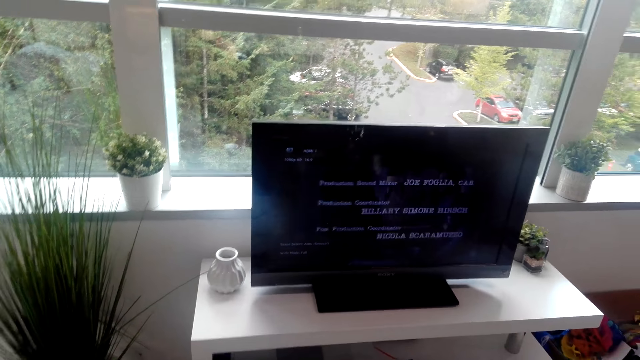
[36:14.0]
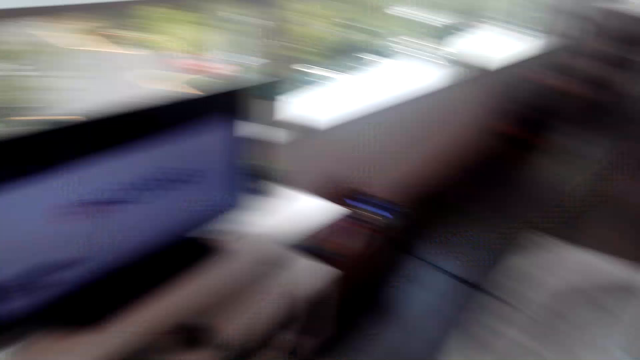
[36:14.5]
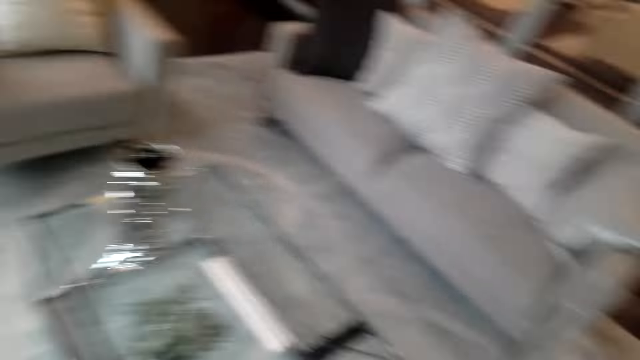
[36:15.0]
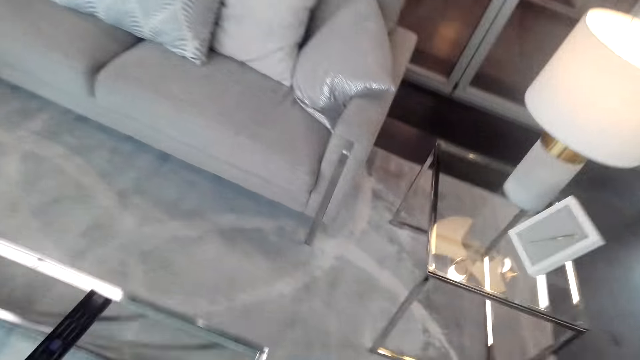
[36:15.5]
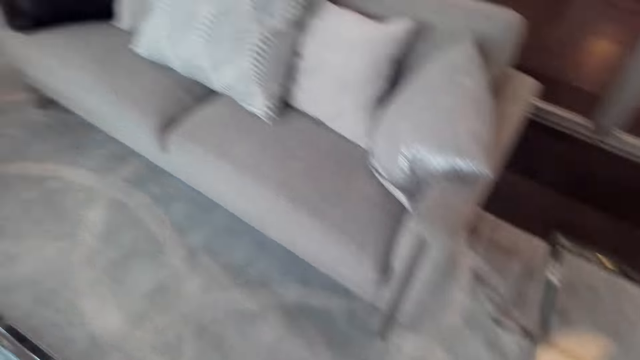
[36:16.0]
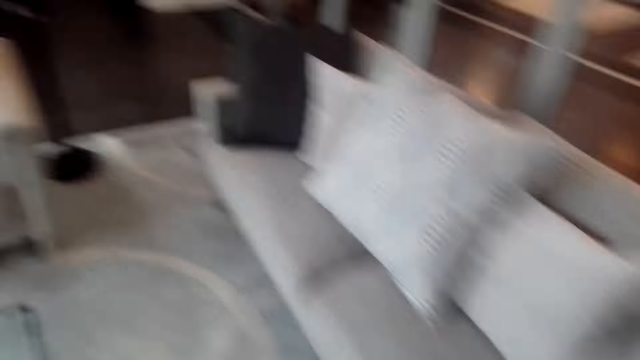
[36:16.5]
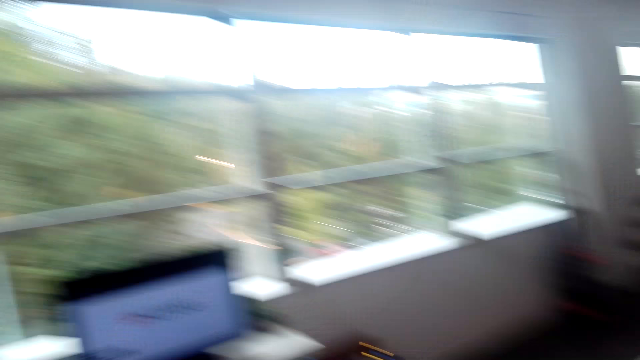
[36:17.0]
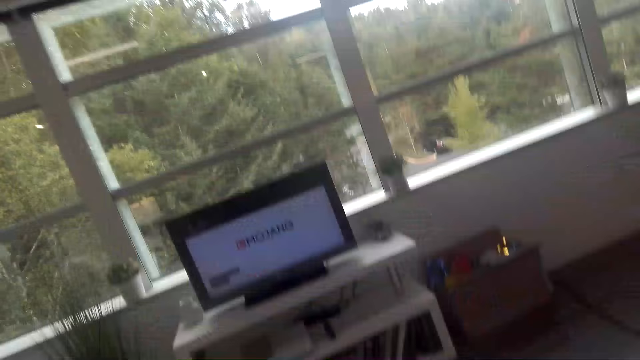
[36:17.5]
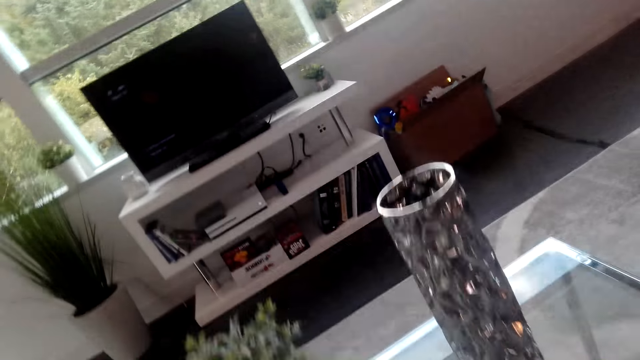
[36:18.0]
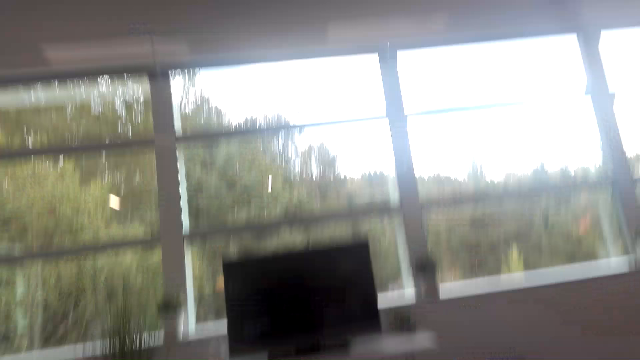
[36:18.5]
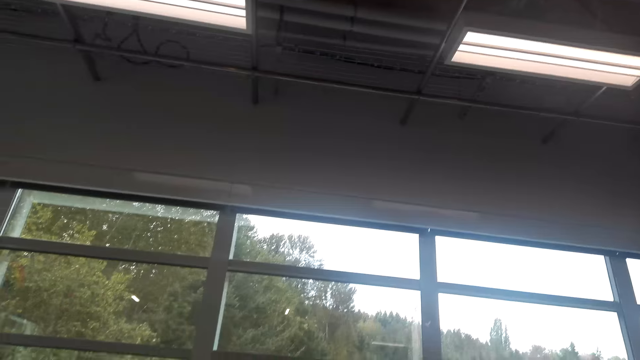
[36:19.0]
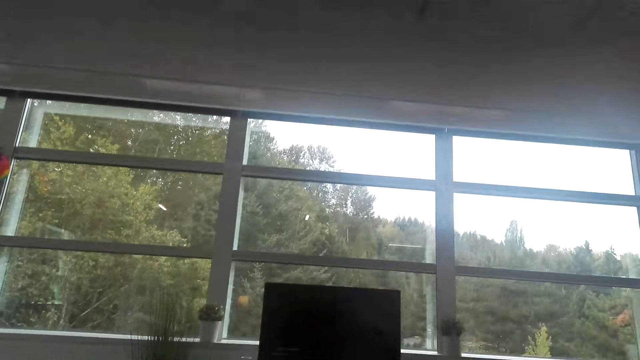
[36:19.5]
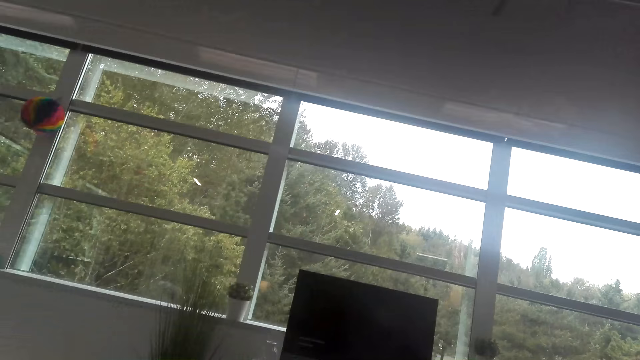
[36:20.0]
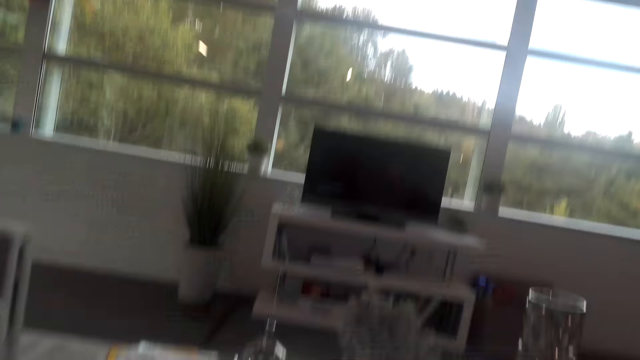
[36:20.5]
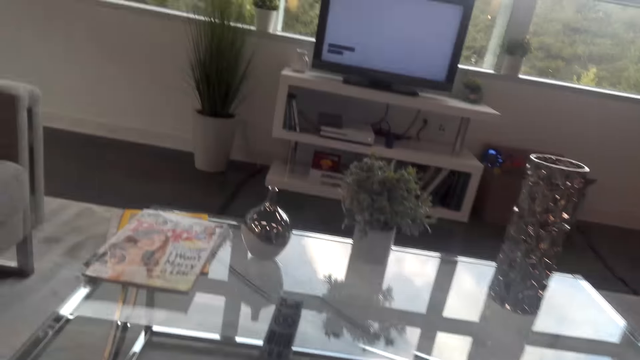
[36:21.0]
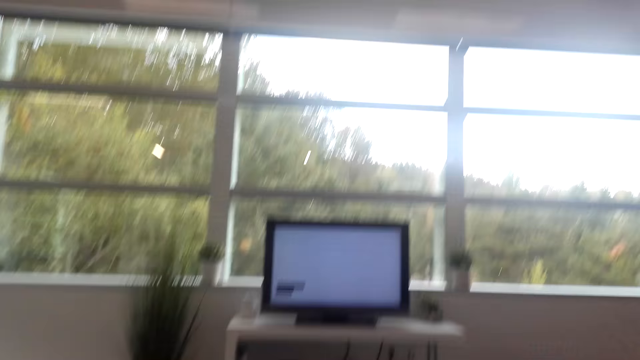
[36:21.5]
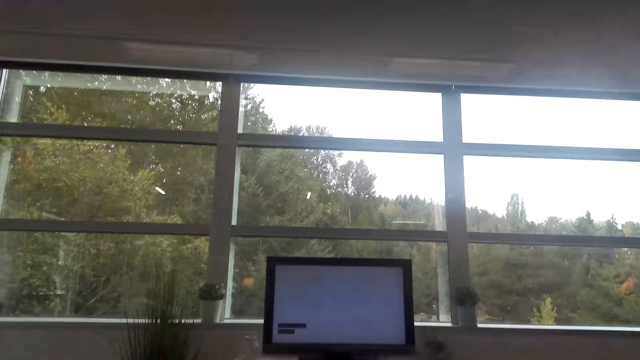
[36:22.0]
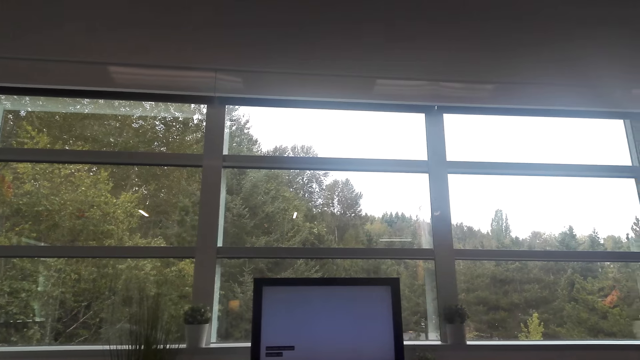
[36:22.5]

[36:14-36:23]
The camera wearer walks around the room. They look around.

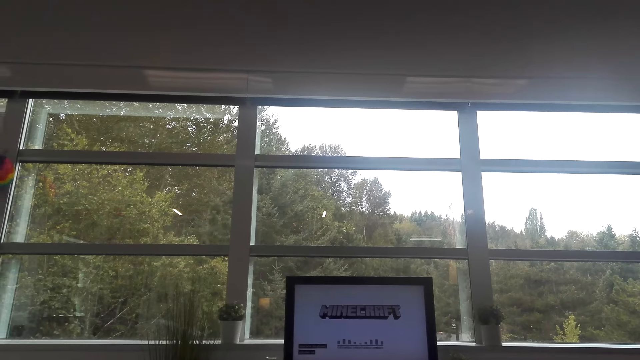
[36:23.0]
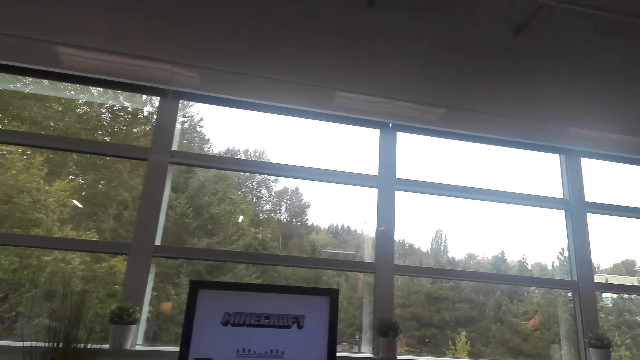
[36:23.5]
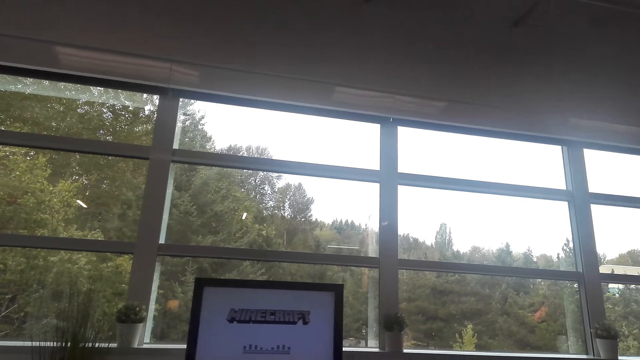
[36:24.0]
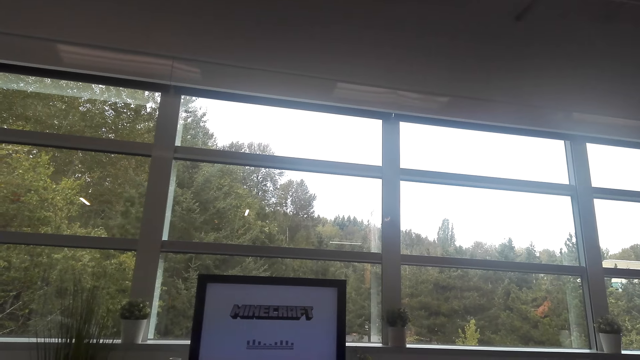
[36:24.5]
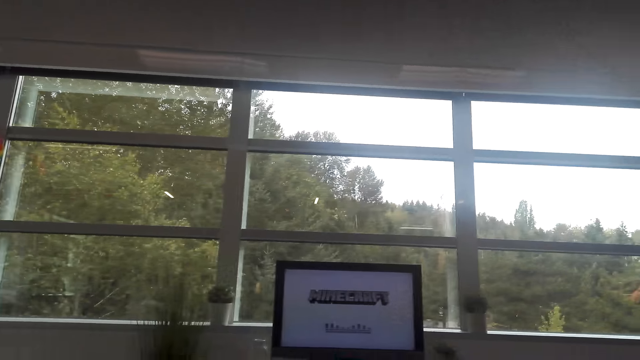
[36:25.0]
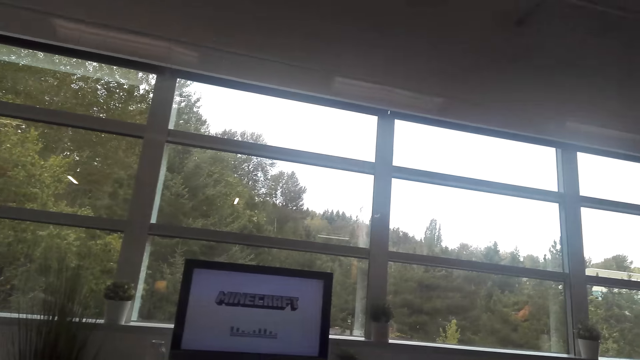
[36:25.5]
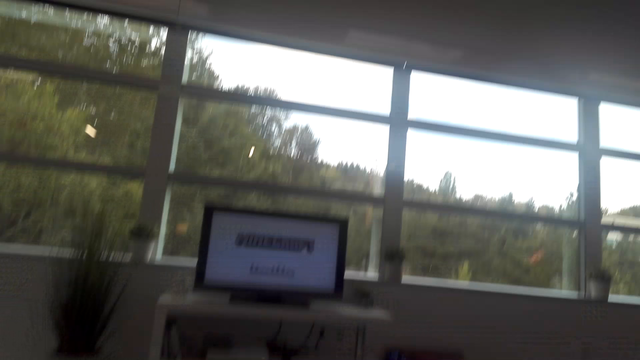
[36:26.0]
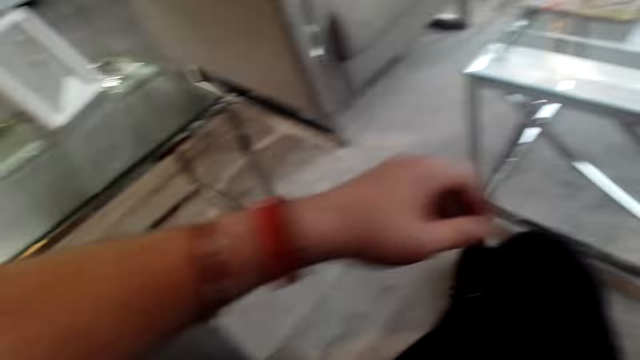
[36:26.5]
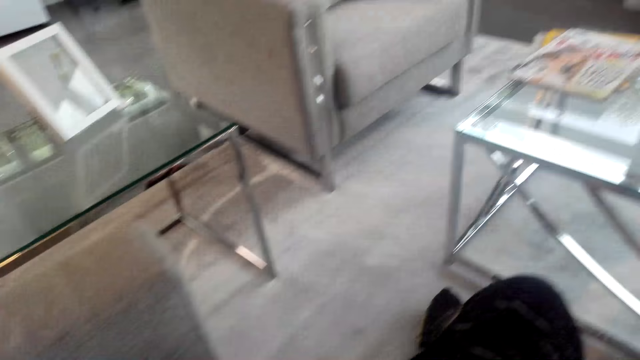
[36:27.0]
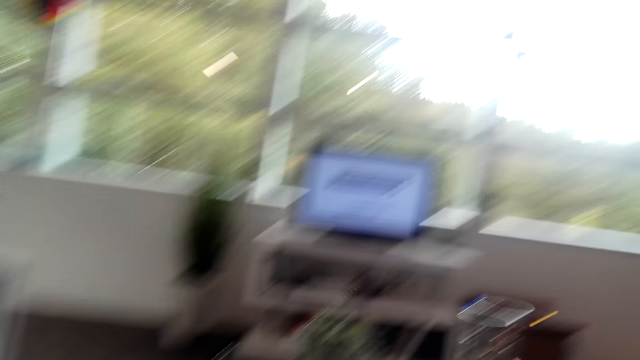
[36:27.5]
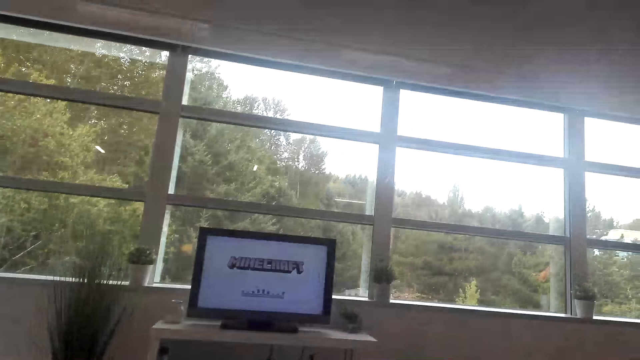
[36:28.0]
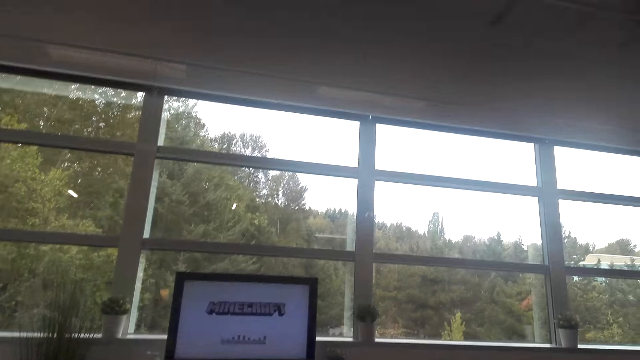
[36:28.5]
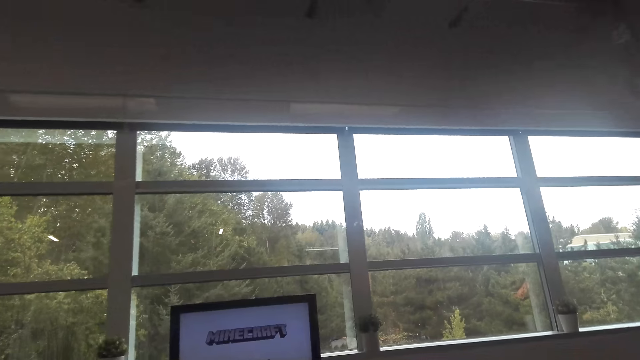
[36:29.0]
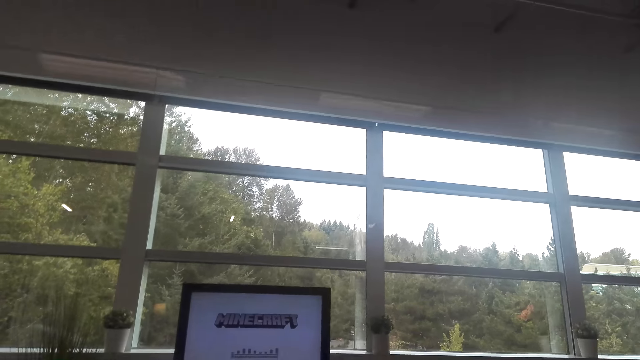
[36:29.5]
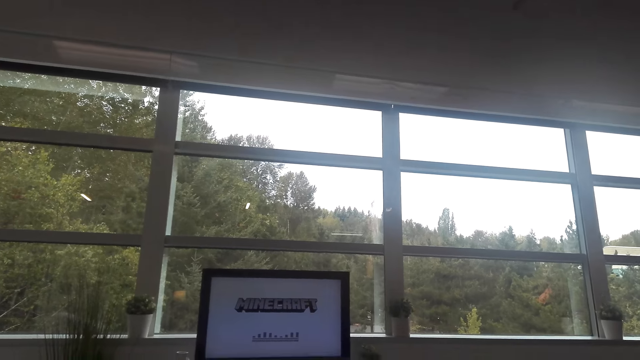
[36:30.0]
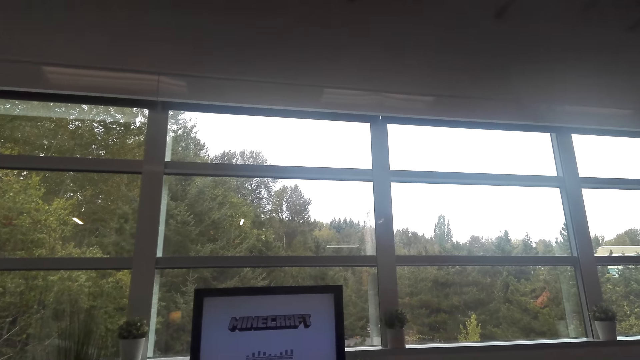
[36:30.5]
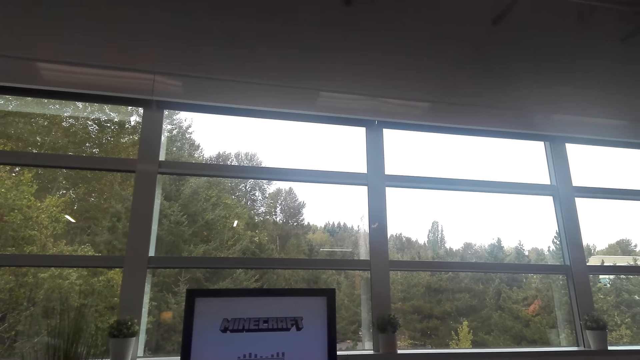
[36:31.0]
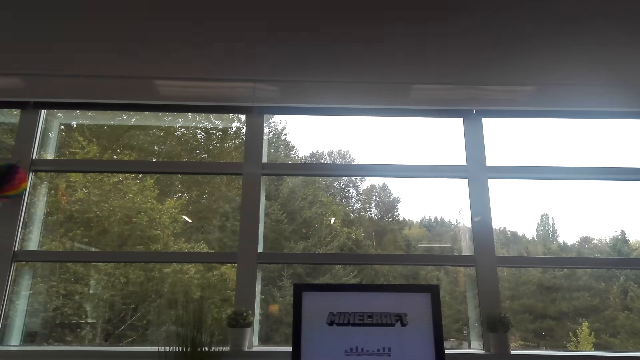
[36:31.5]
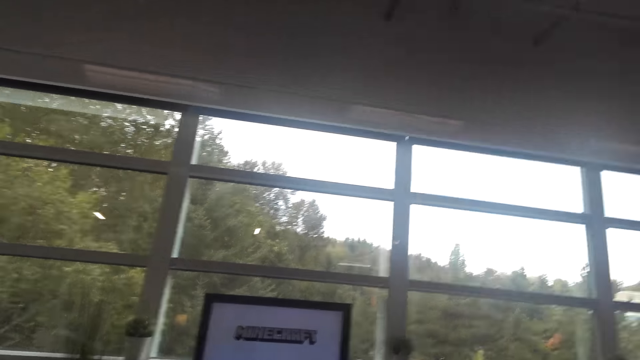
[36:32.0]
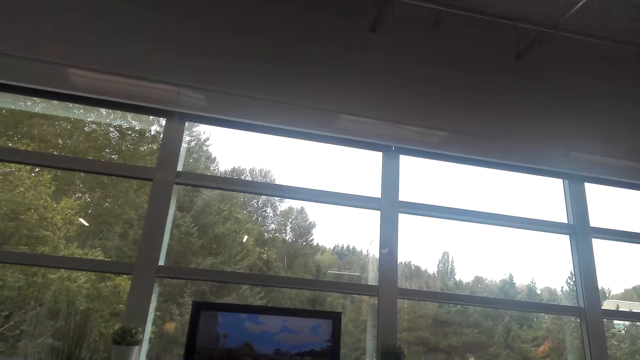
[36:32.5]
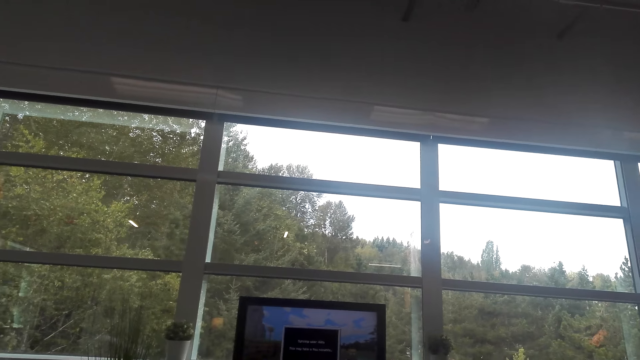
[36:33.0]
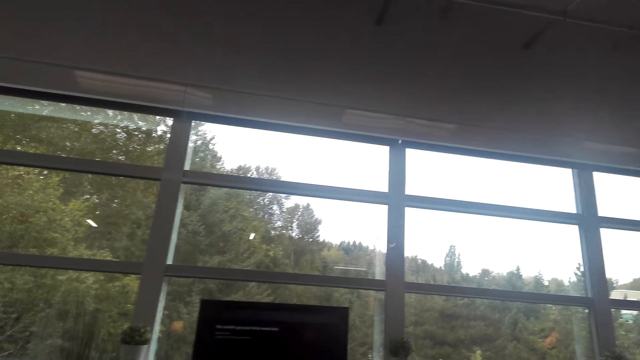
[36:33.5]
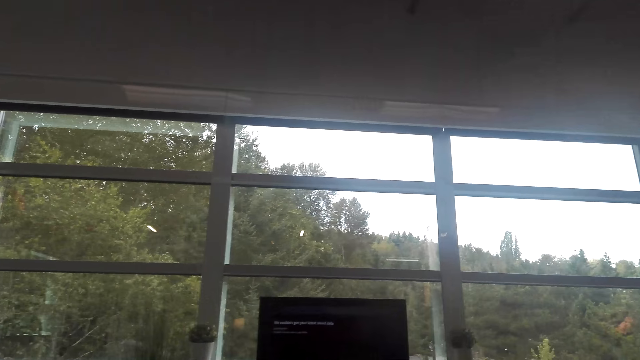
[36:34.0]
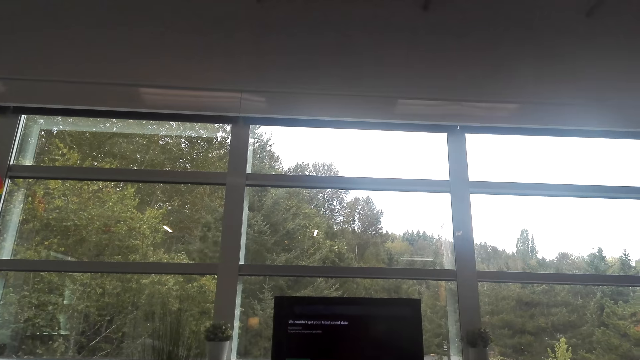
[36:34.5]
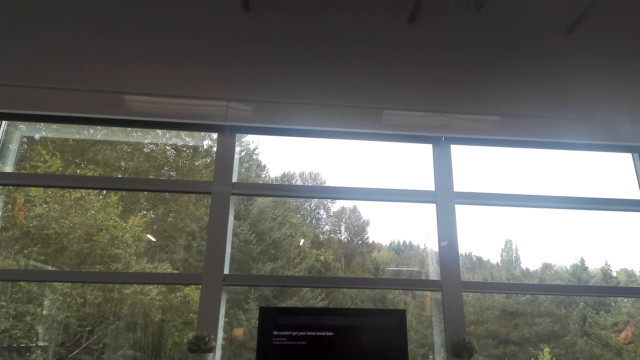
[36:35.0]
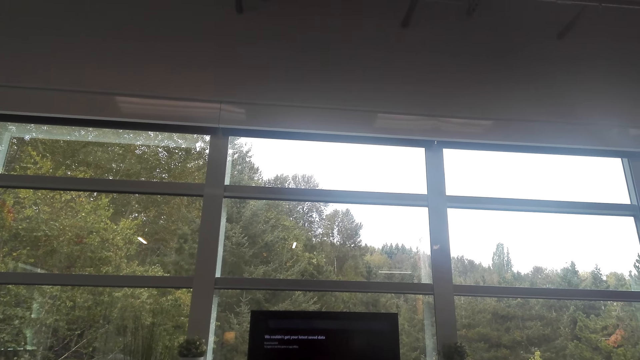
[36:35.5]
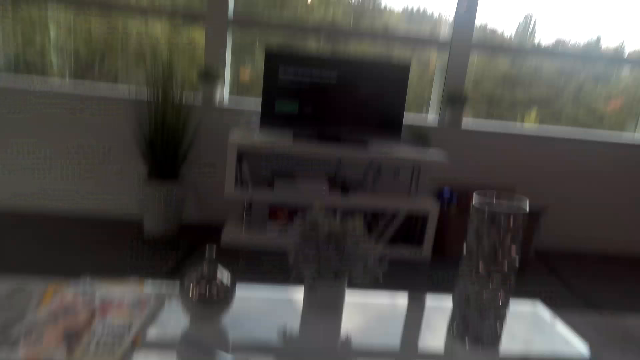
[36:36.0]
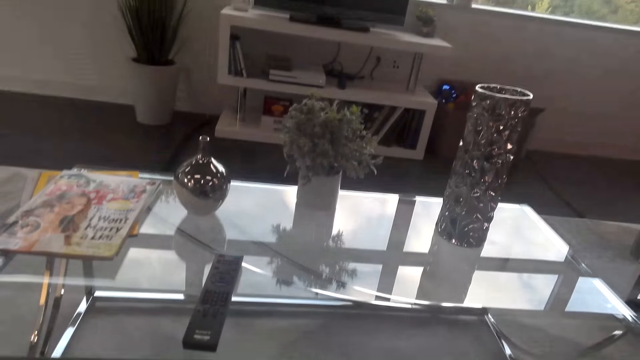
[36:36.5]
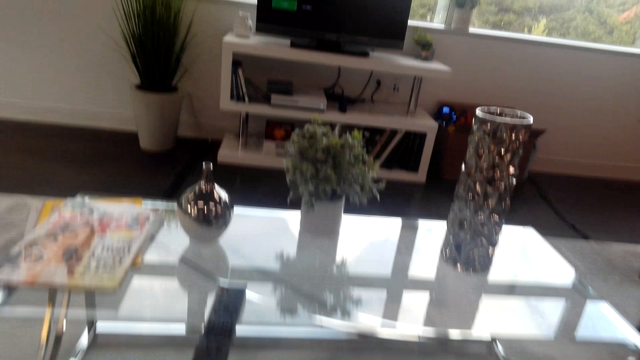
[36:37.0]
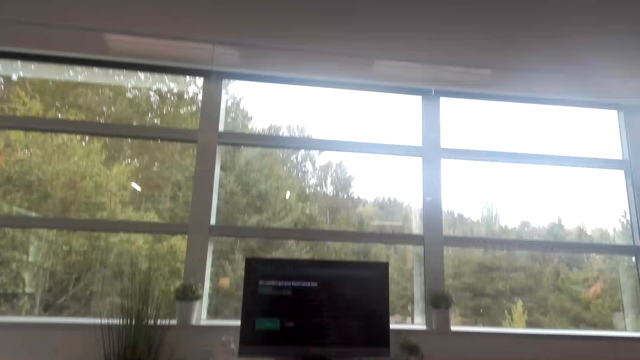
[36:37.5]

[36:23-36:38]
The camera wearer looks around. They operate the television.
